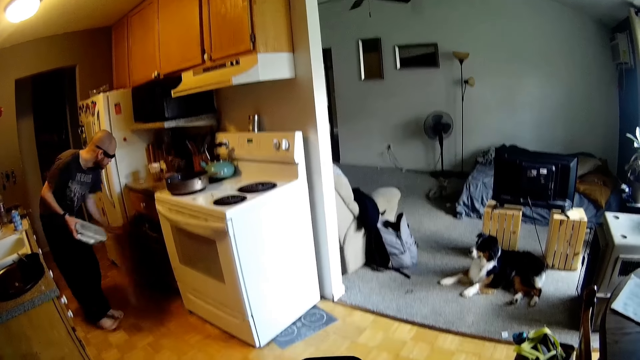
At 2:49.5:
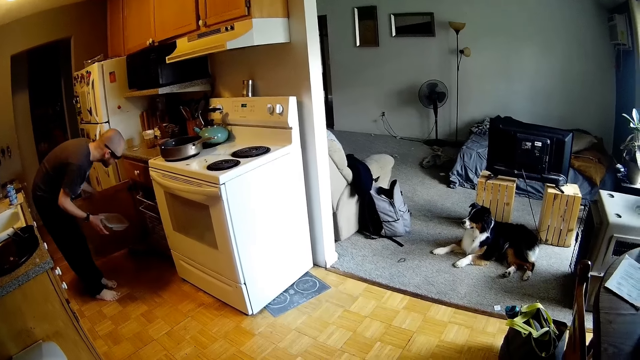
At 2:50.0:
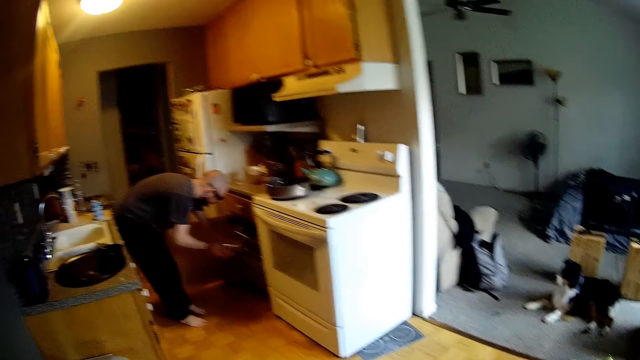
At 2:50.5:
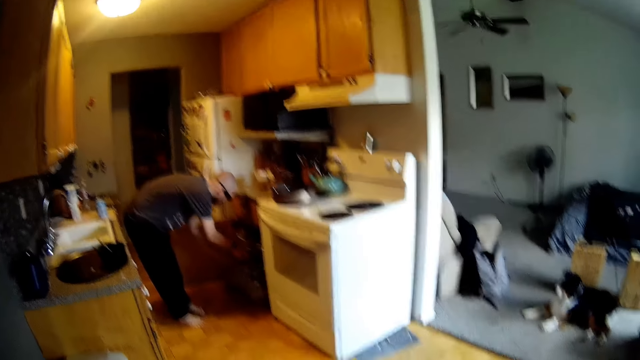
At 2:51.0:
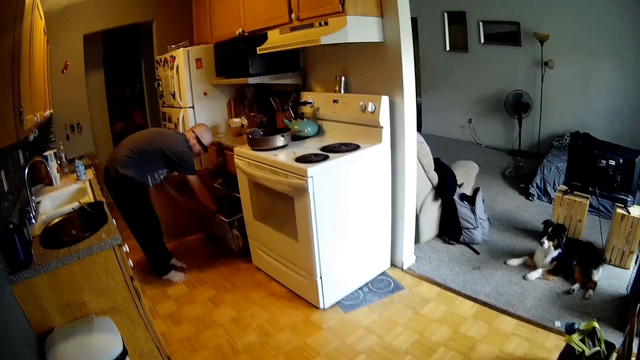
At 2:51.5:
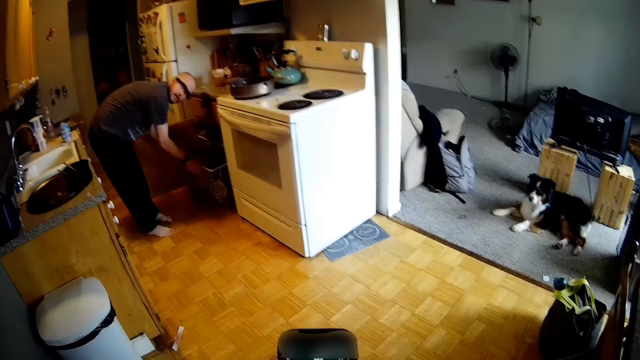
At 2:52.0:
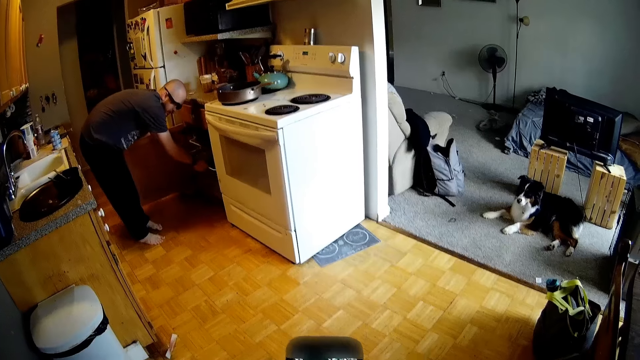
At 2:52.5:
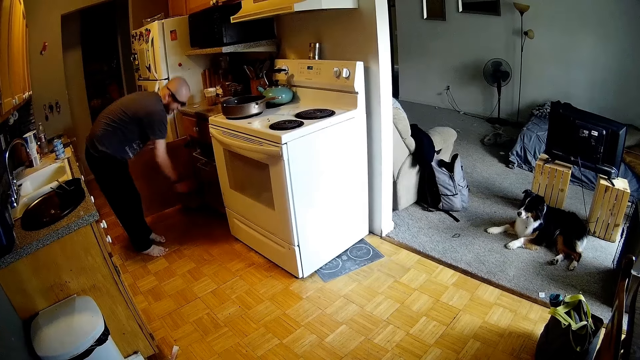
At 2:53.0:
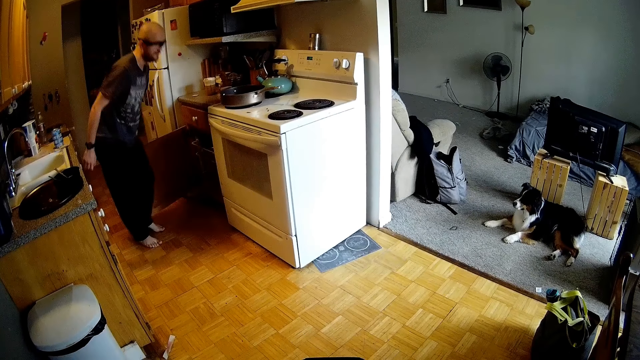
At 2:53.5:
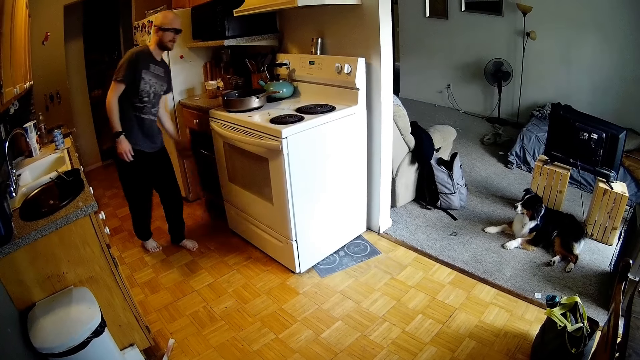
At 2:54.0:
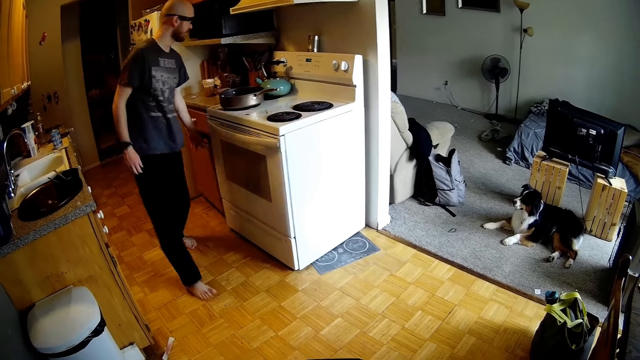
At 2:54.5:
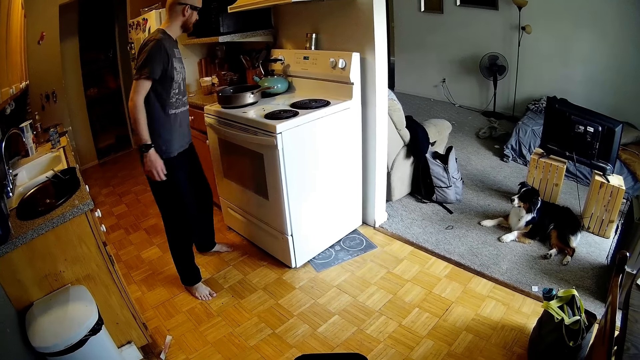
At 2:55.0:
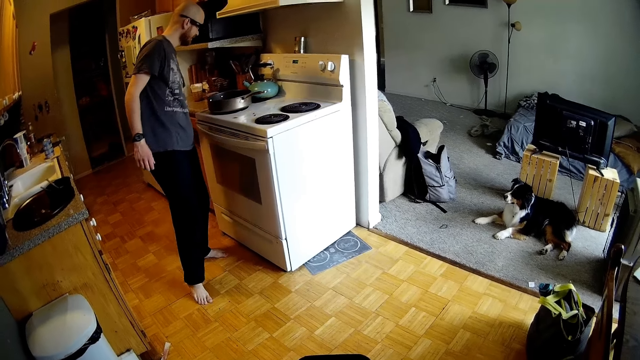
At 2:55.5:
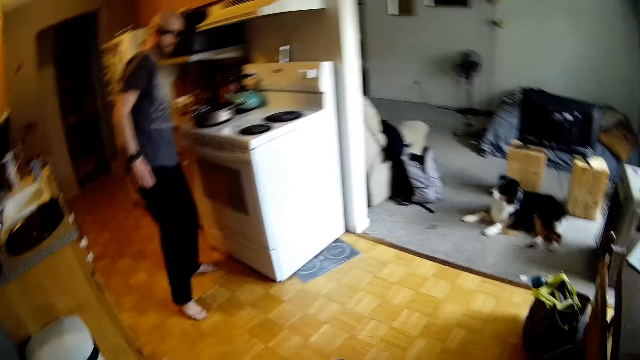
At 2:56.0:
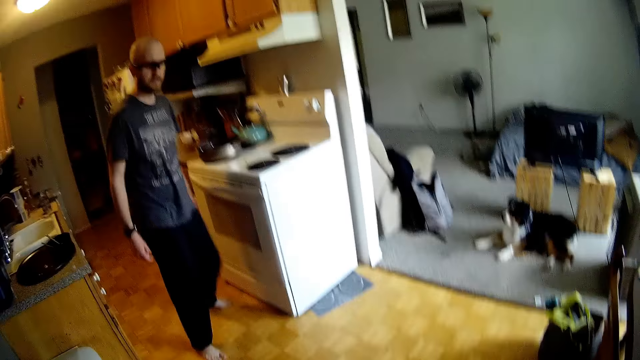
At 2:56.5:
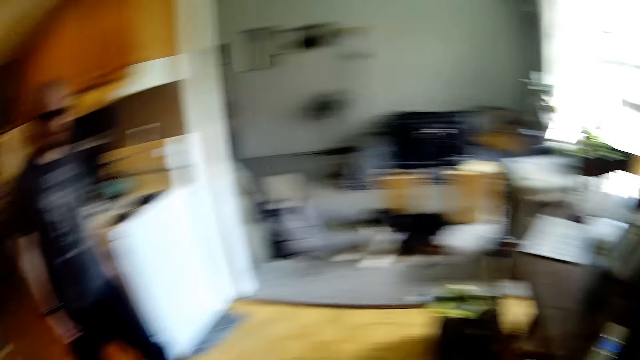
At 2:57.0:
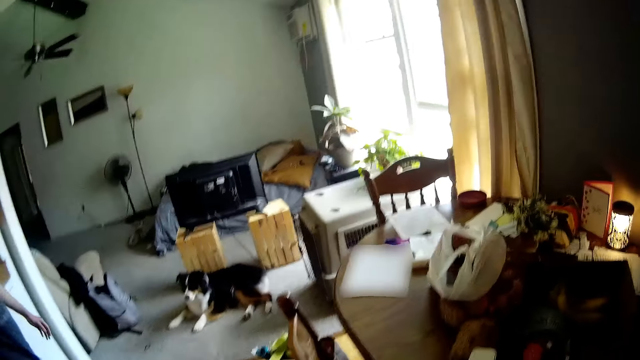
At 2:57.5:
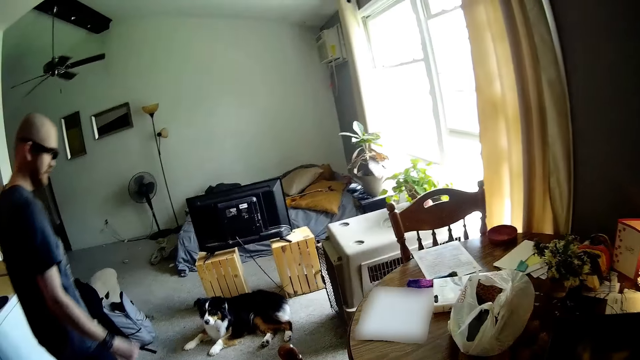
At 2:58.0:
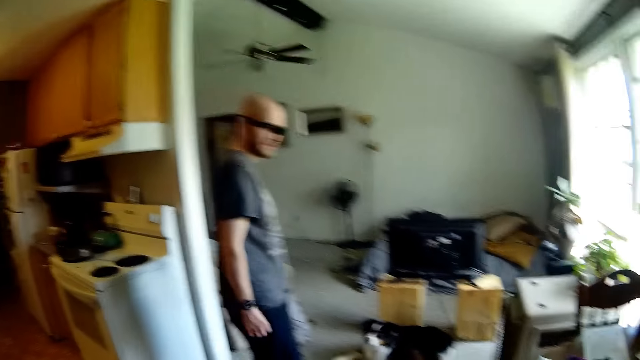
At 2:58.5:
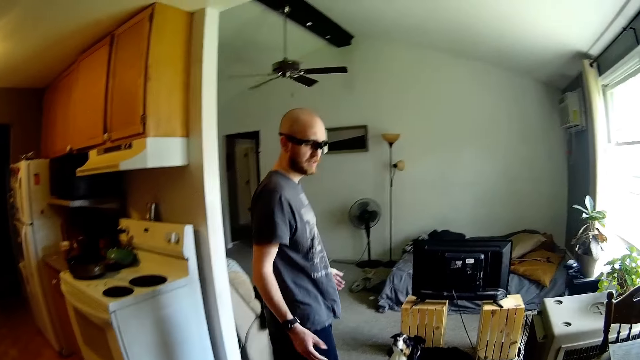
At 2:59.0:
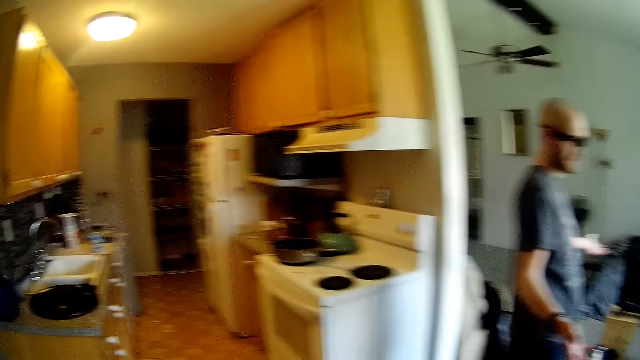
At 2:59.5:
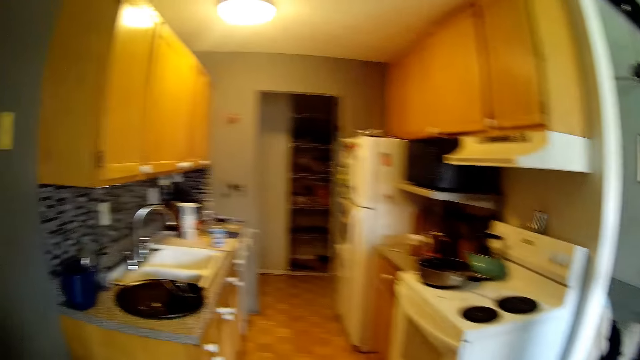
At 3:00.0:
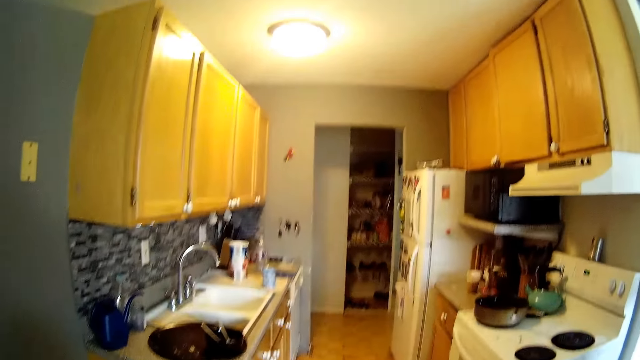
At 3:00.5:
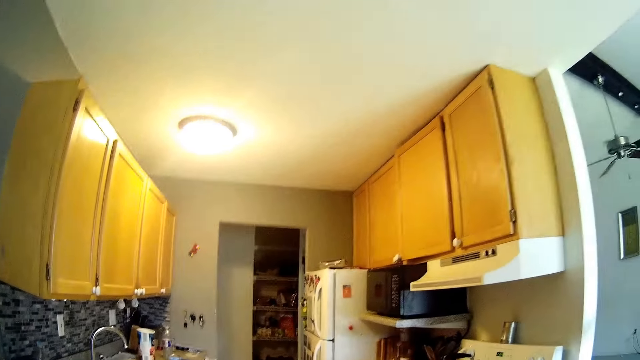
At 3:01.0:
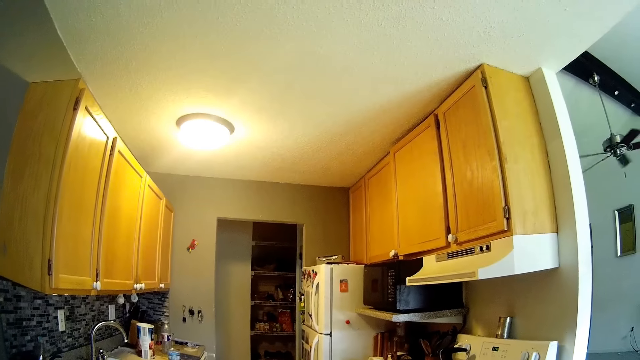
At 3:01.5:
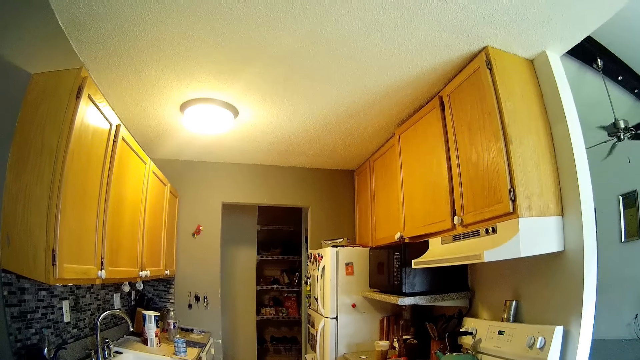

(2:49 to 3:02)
A man opens a cupboard under the countertop with his left hand. The man drops the plastic into the drawer. The camera wearer interacts with the man. The man pushes the drawer with both hands. The man shuts the cupboard with his left hand. The camera wearer dialogues with the man.

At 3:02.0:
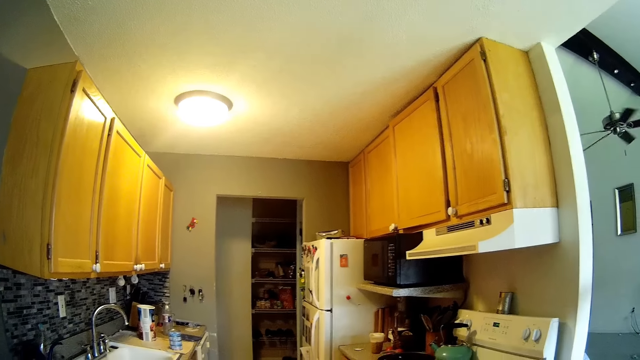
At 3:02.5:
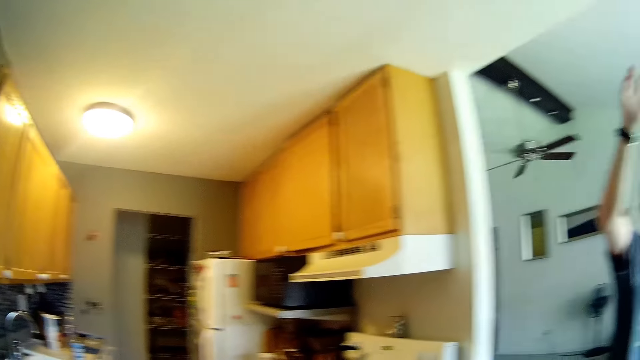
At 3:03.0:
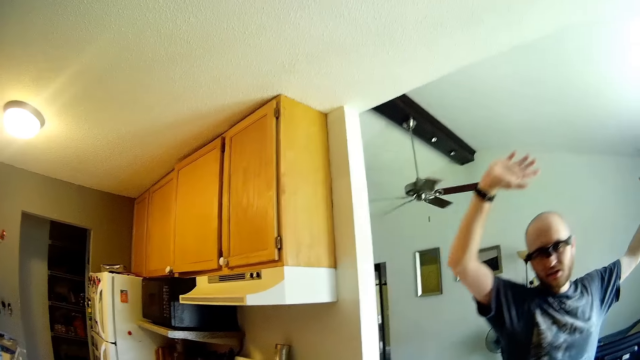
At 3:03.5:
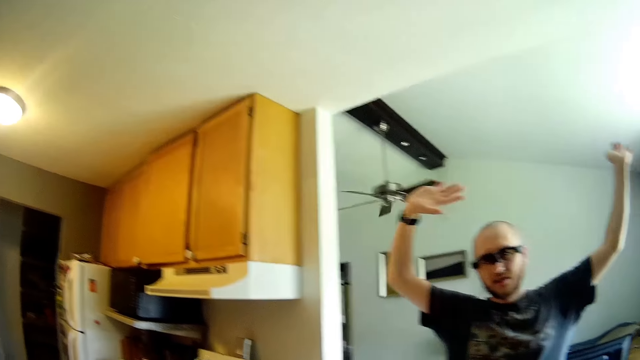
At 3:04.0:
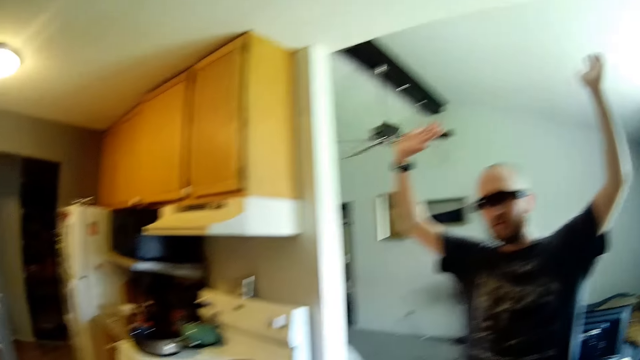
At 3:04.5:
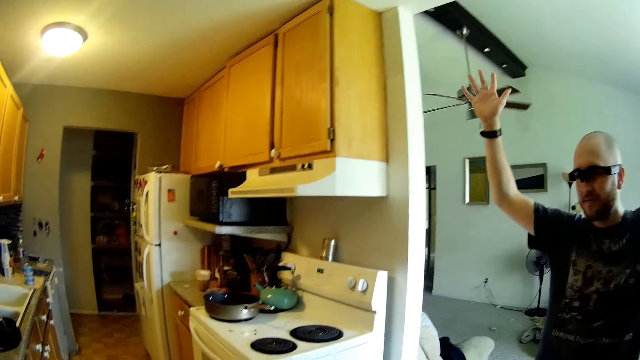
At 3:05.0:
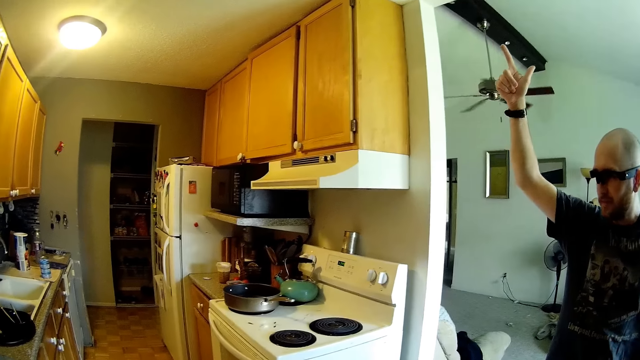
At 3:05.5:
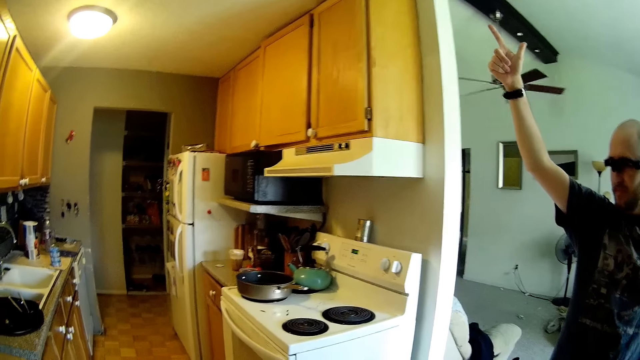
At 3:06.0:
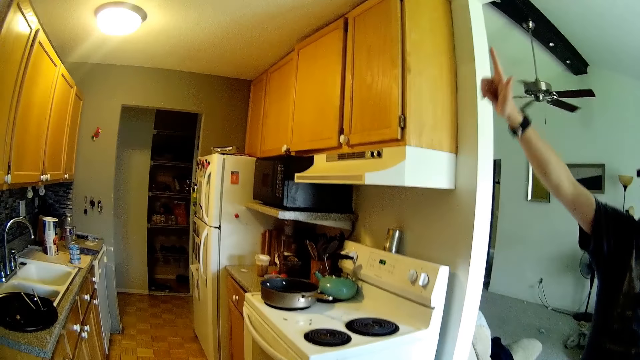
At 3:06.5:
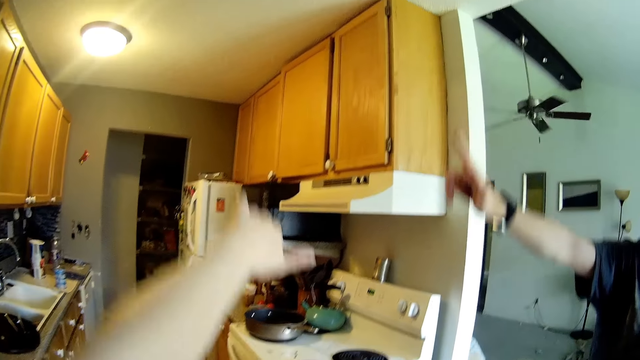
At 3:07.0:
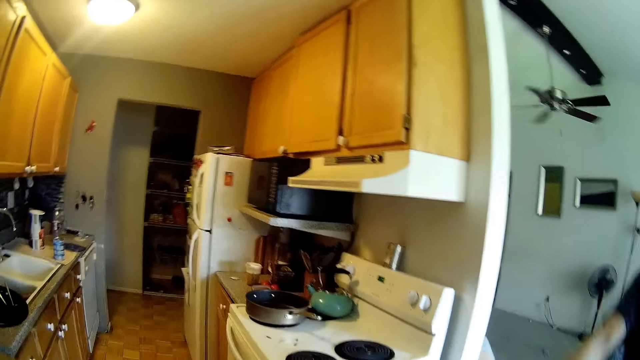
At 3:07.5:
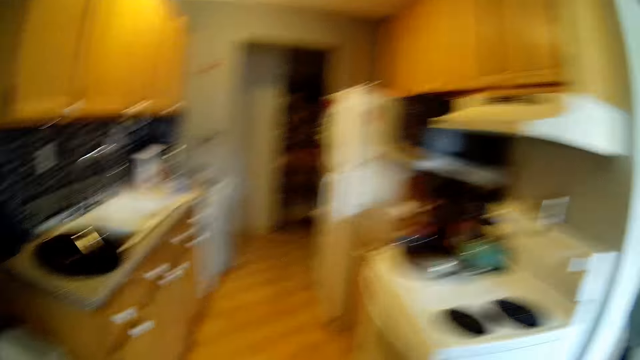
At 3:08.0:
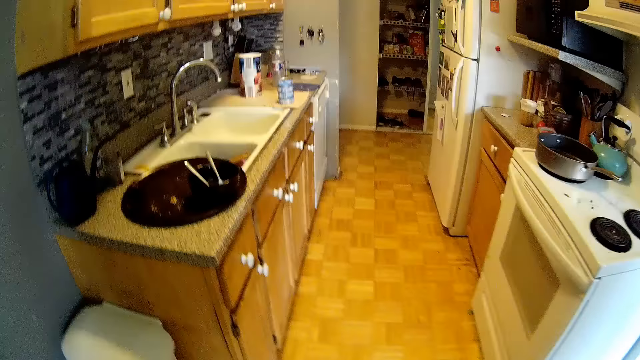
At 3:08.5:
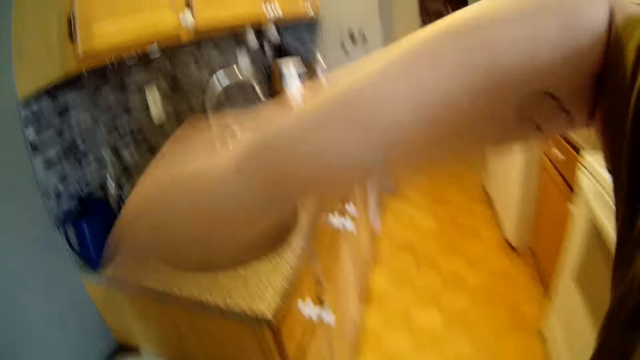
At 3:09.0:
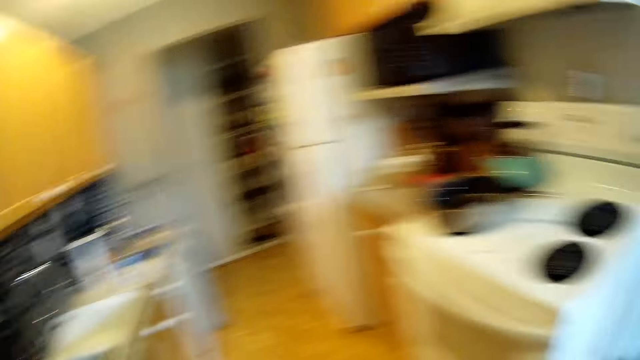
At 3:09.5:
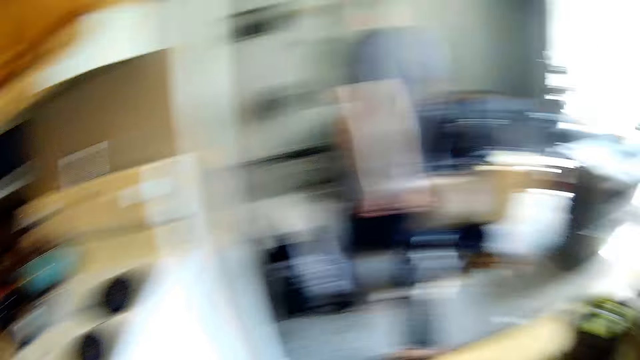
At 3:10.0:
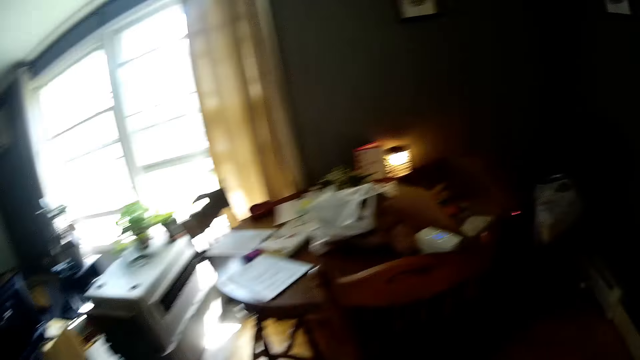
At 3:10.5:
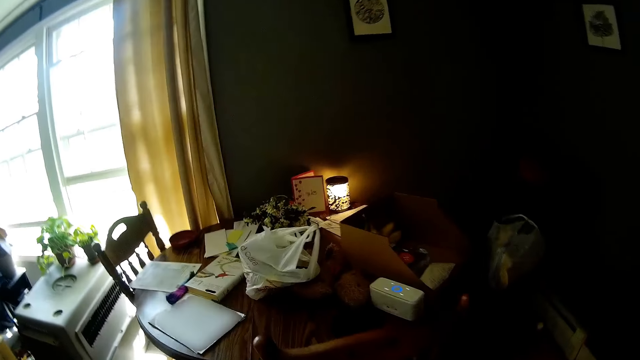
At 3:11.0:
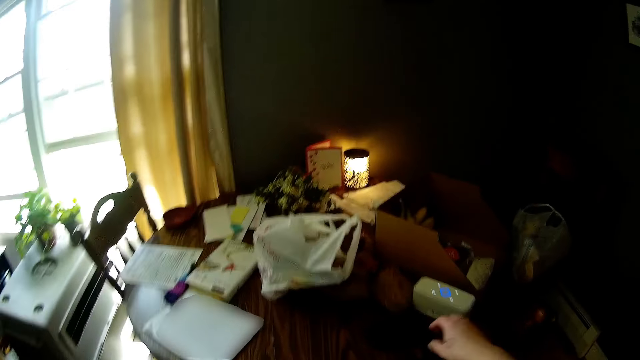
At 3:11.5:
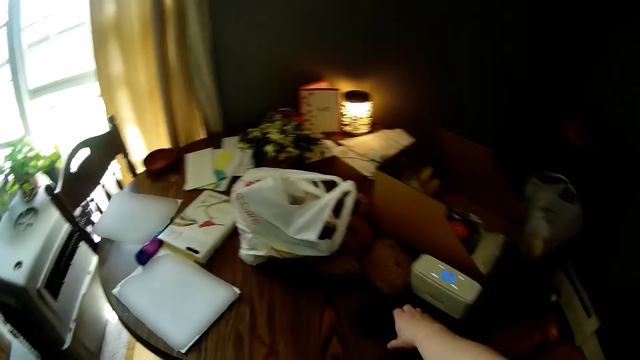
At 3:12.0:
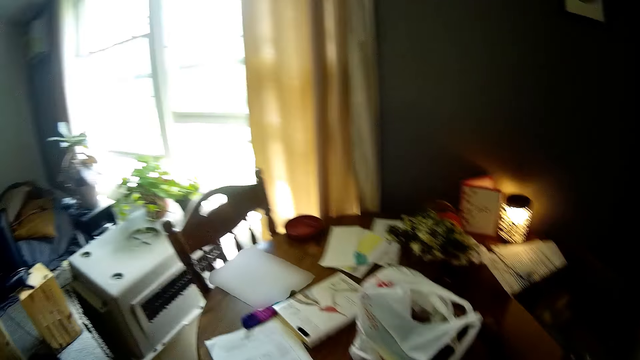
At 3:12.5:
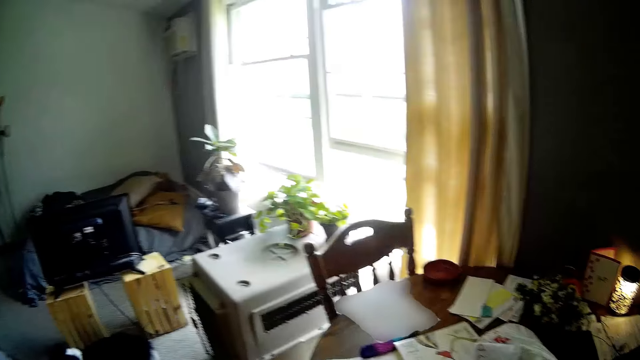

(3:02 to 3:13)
A man raises hands. The camera wearer looks around the house.
